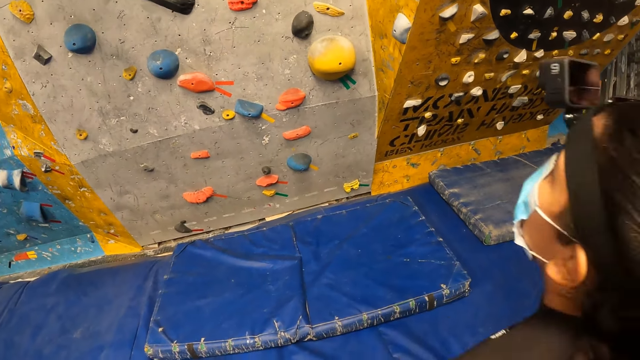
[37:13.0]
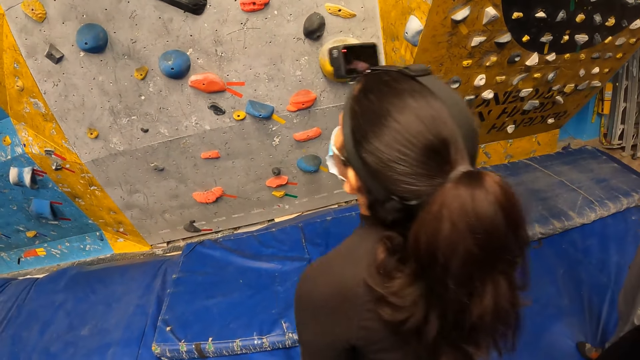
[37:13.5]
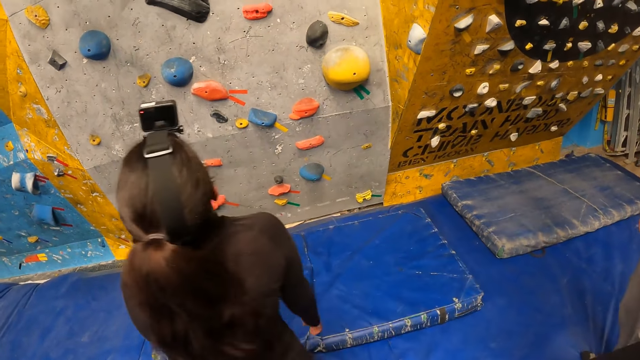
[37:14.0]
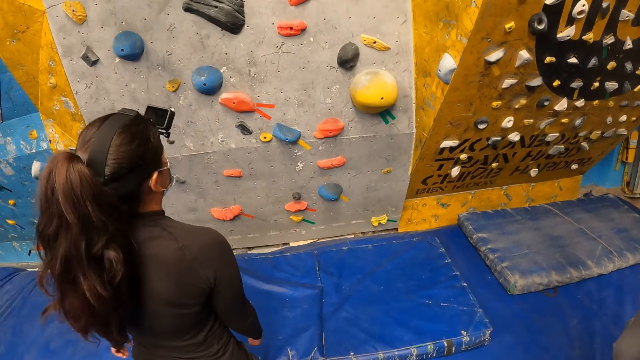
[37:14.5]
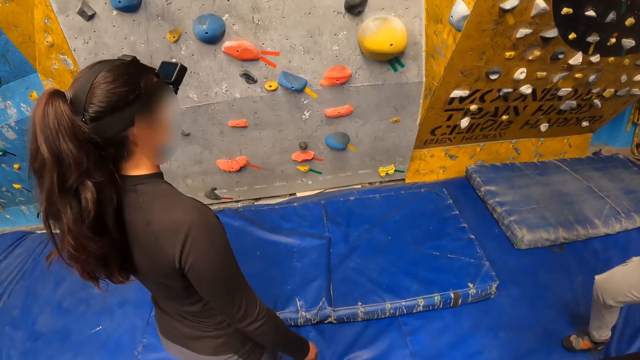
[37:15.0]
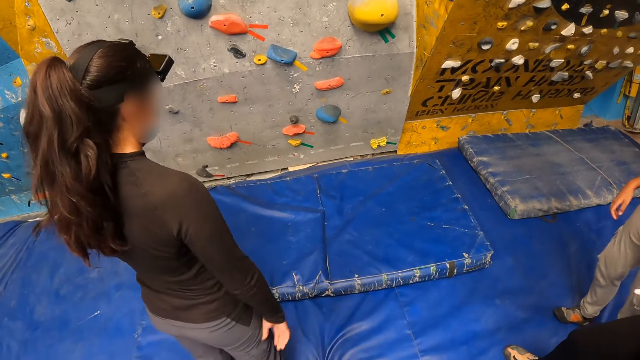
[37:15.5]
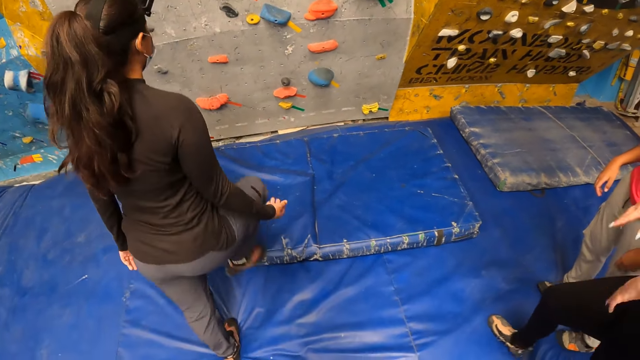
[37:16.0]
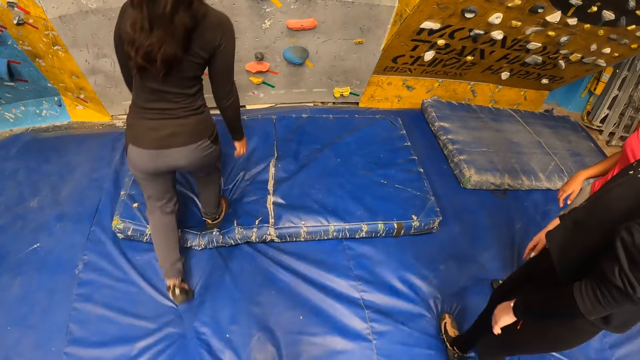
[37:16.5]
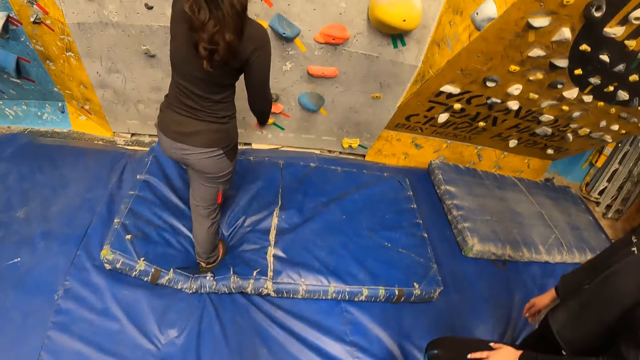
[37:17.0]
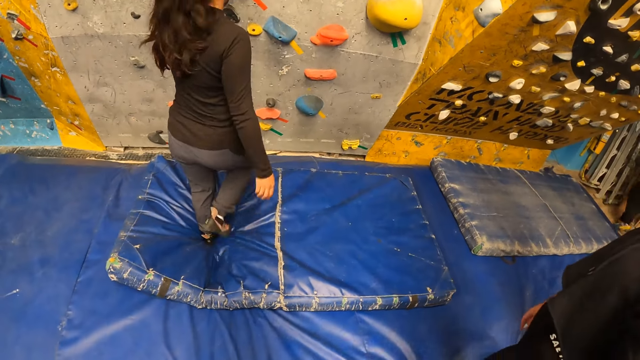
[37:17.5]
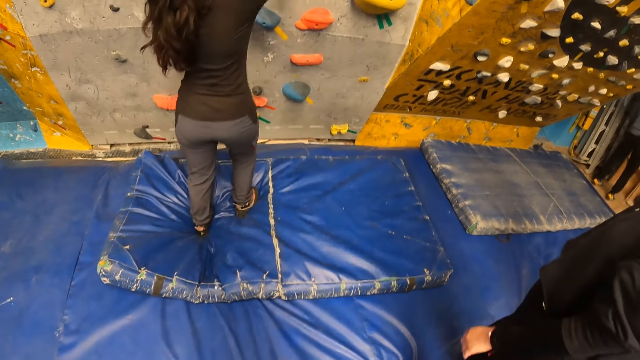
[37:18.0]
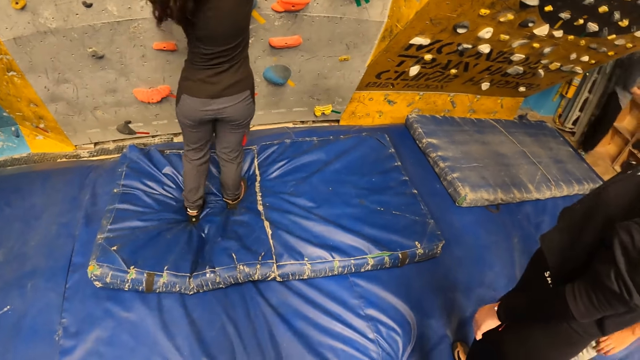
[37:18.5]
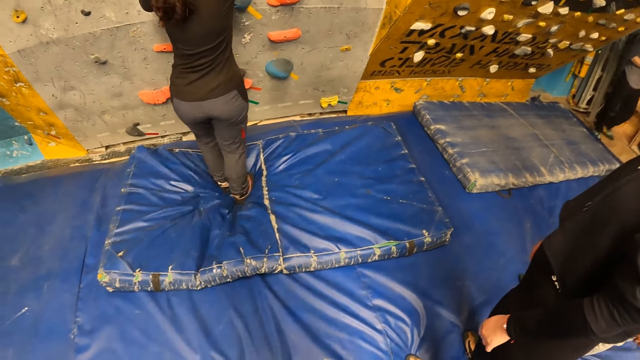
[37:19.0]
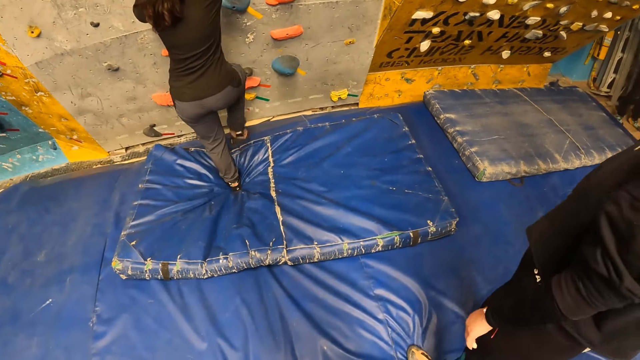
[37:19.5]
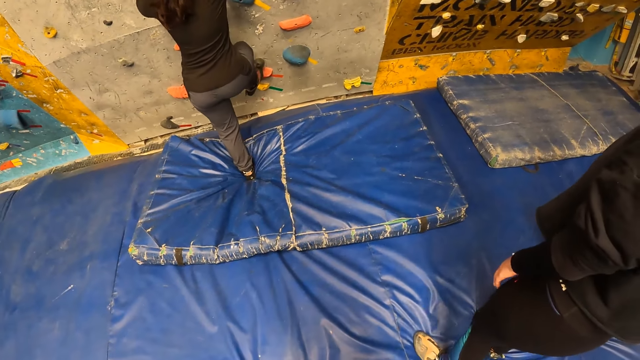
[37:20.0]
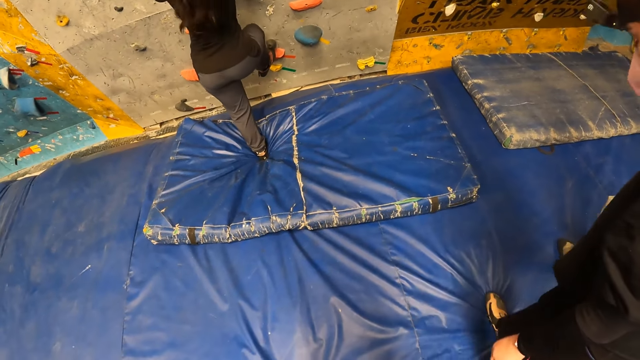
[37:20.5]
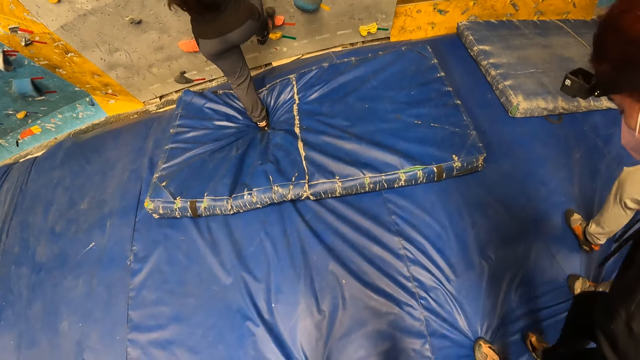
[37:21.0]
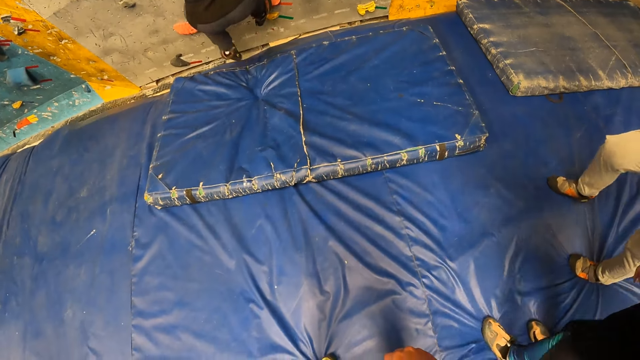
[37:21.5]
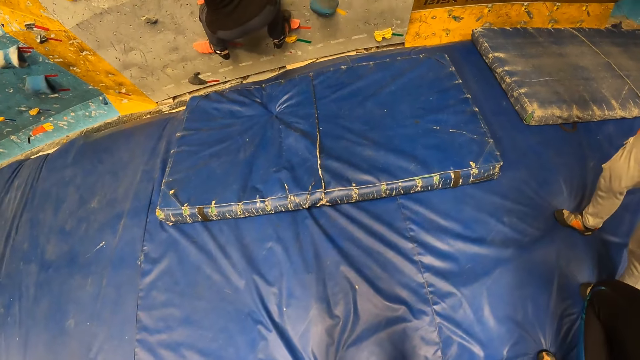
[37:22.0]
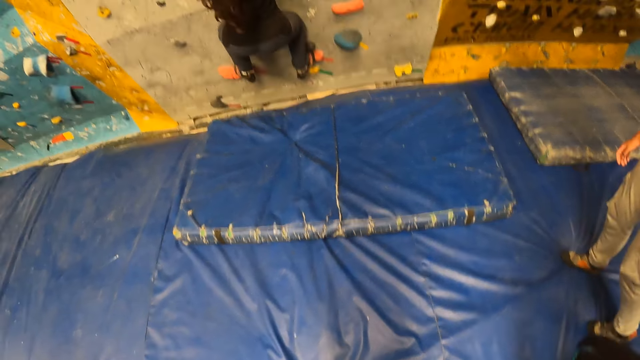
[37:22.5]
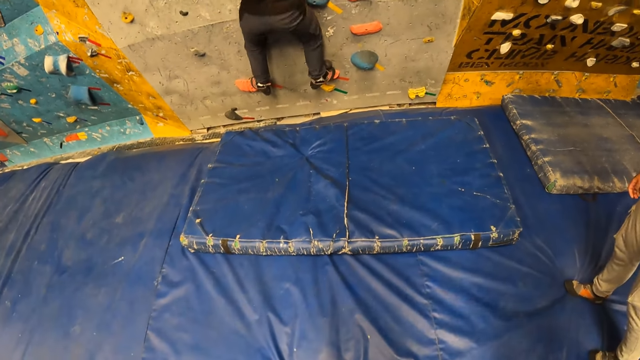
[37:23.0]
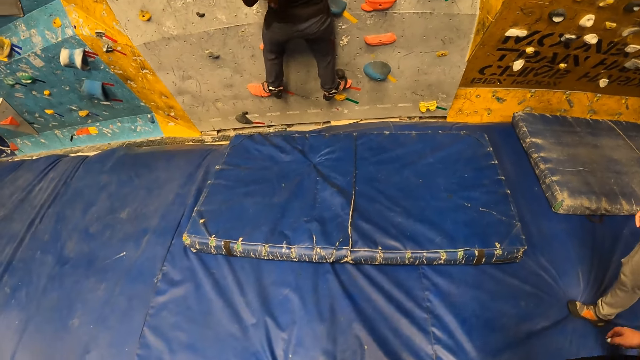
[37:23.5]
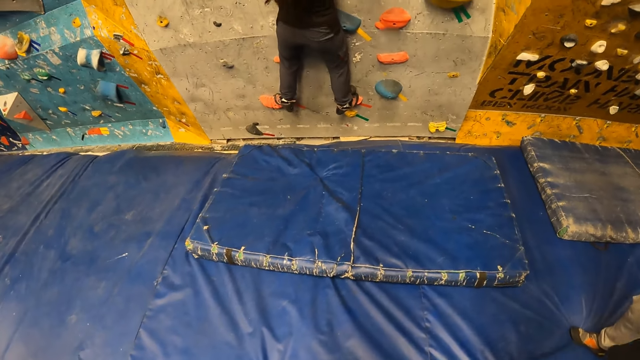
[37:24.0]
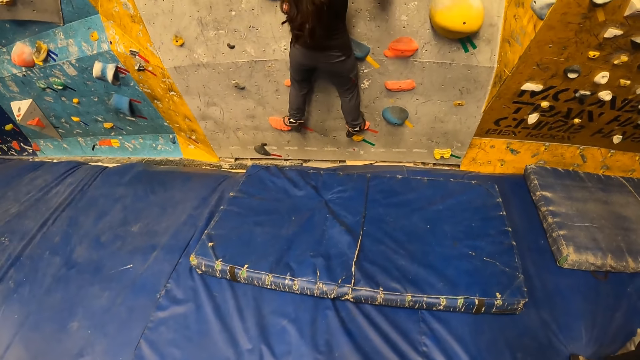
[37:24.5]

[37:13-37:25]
A woman looks around the rock wall. The camera wearer converses with three women. Another woman climbs the rock wall. The camera wearer looks around the rock wall. The second woman climbs the wall with both hands.

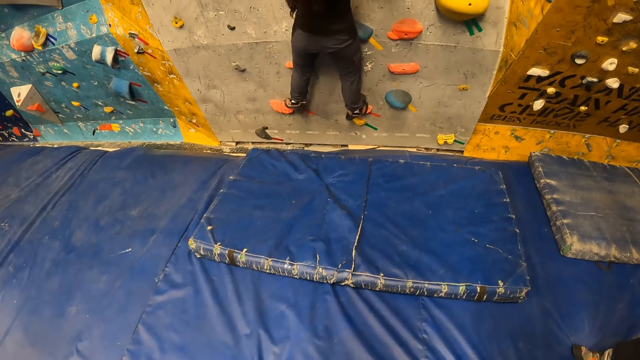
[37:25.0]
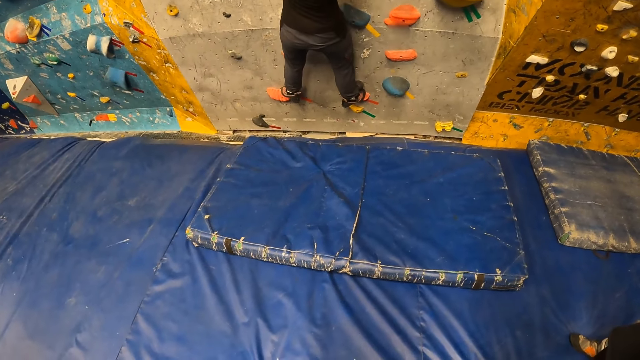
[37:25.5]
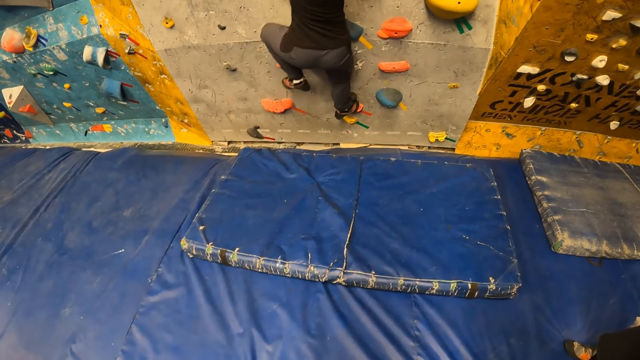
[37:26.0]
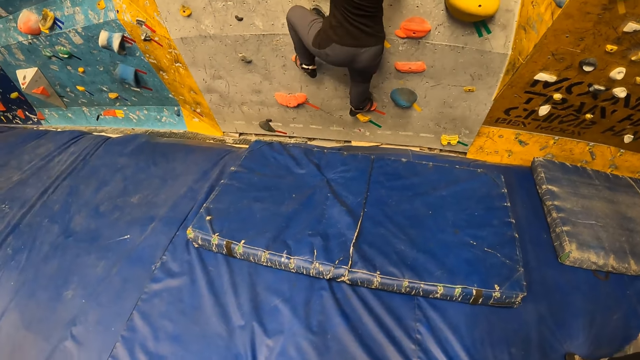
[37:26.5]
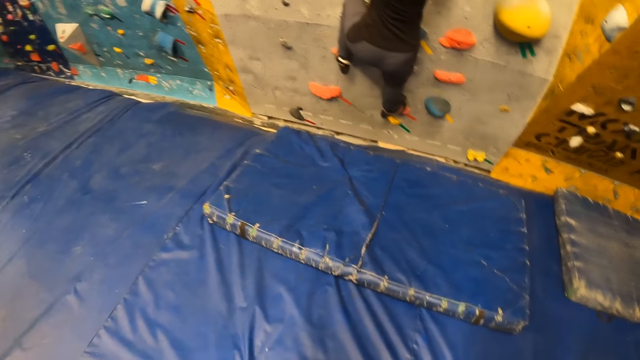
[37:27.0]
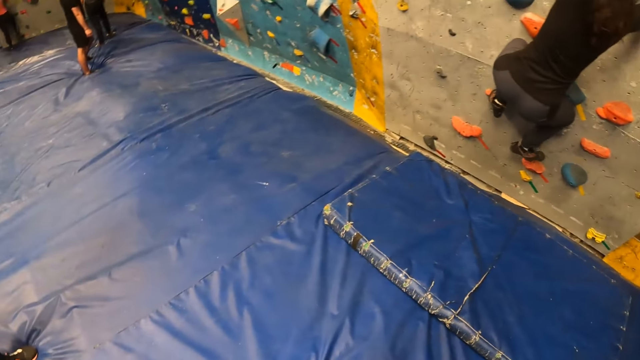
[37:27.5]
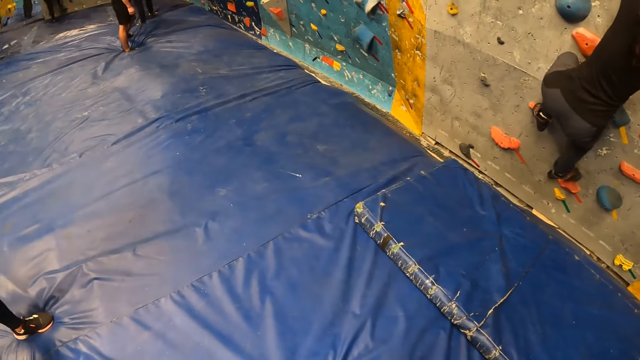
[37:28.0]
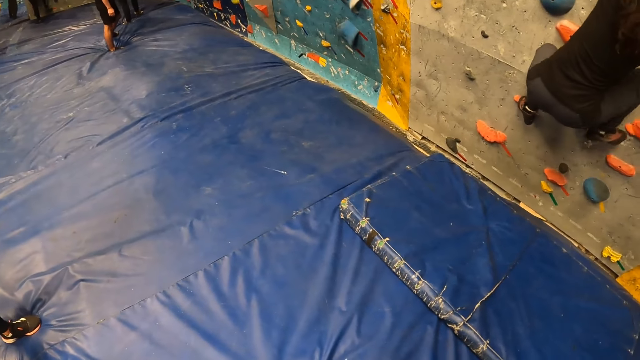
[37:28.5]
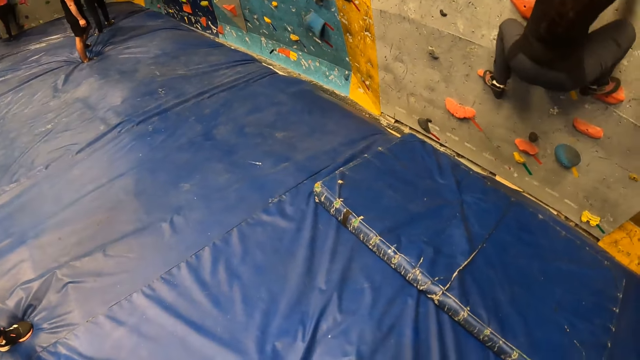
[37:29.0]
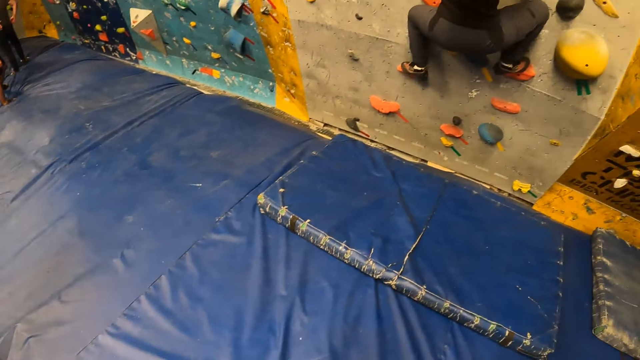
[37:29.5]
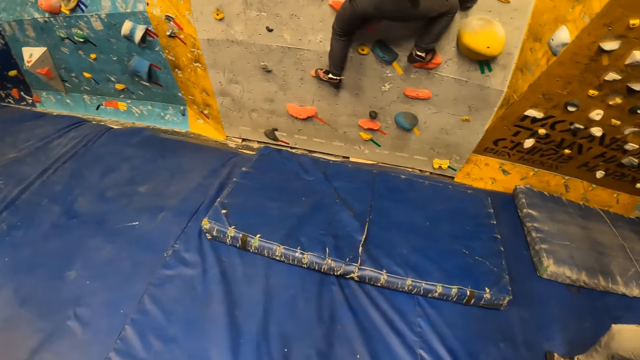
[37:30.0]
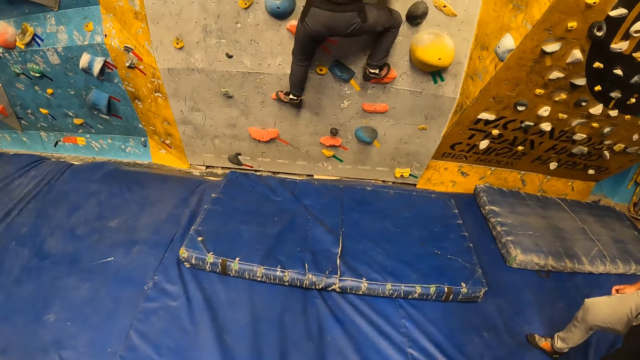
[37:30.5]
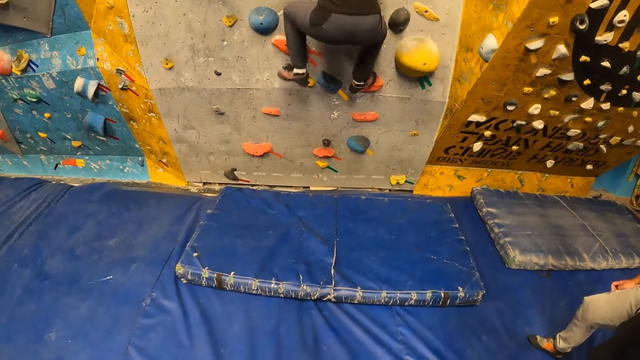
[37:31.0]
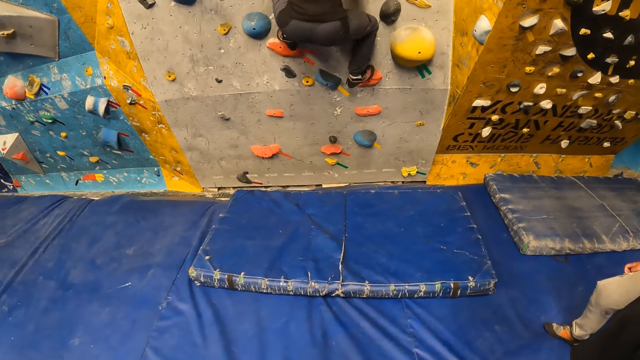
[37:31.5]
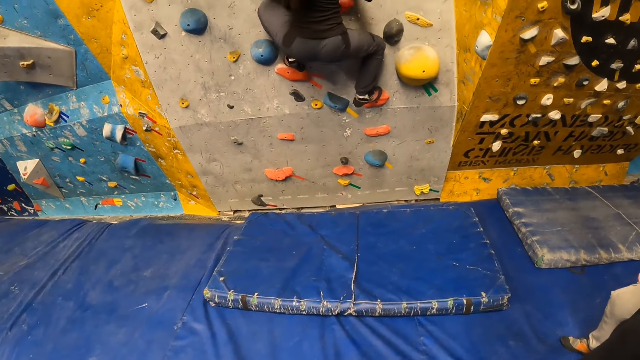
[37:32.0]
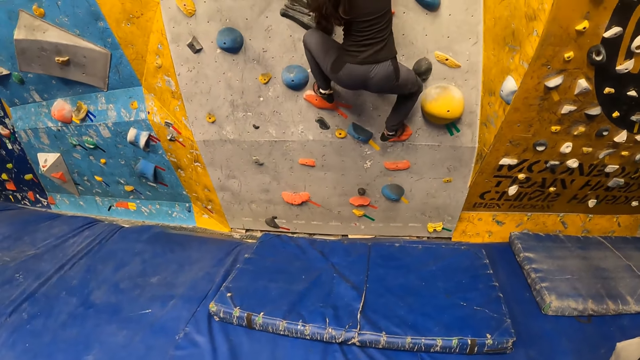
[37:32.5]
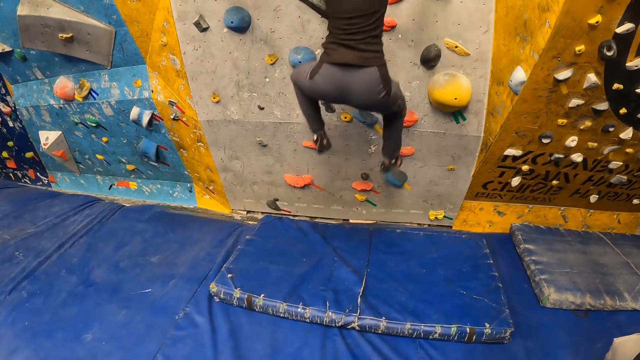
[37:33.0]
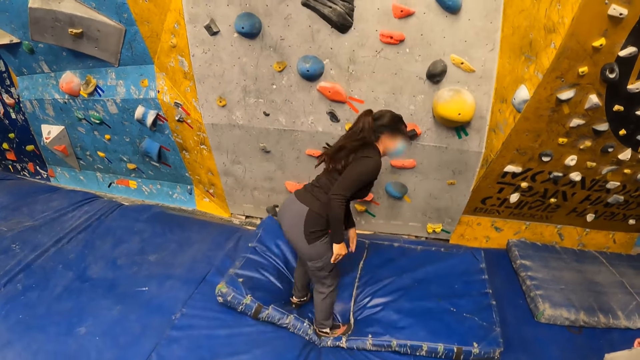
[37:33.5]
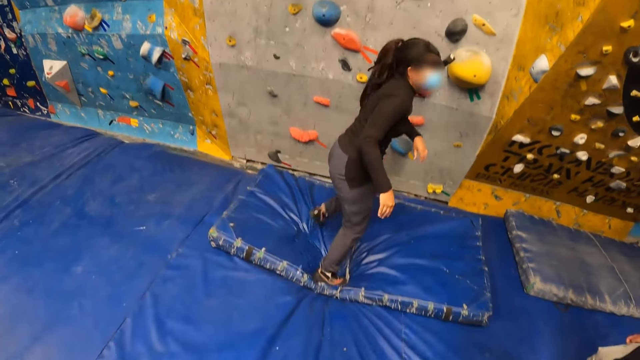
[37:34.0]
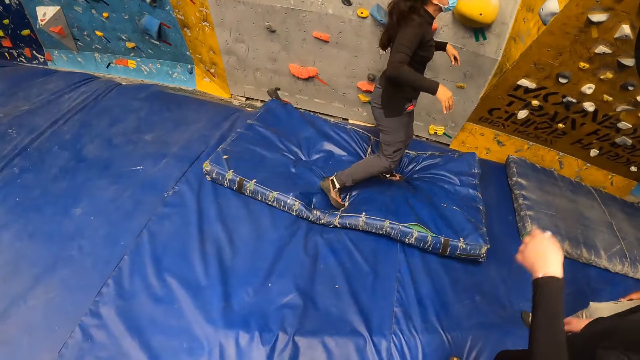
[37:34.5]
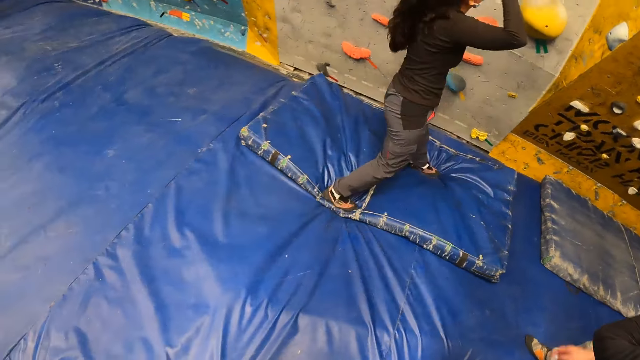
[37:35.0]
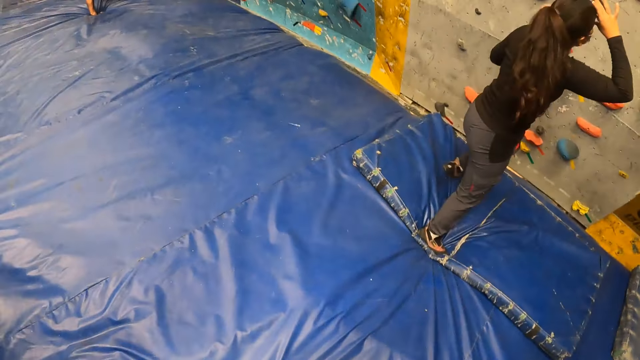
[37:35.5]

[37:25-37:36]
The camera wearer looks around the rock wall. A woman jumps down from the wall. The camera wearer looks around the rock wall.
